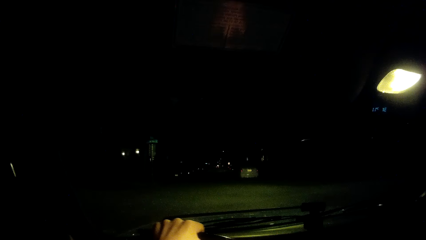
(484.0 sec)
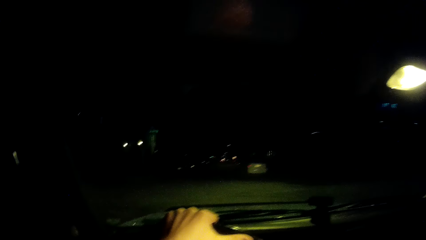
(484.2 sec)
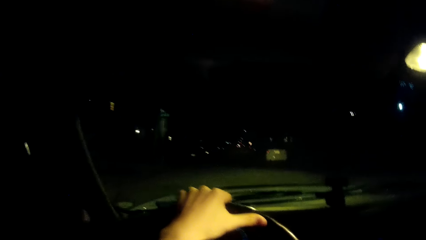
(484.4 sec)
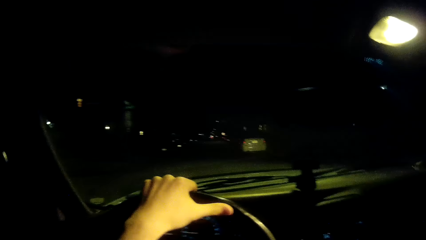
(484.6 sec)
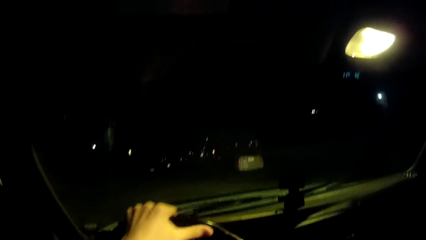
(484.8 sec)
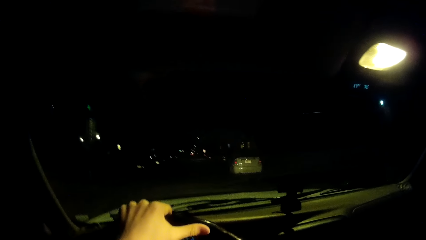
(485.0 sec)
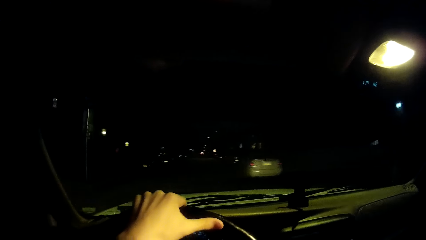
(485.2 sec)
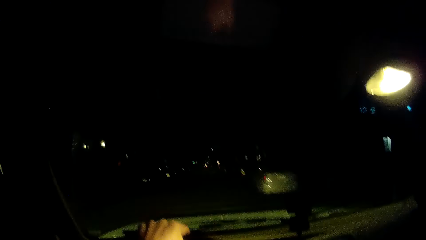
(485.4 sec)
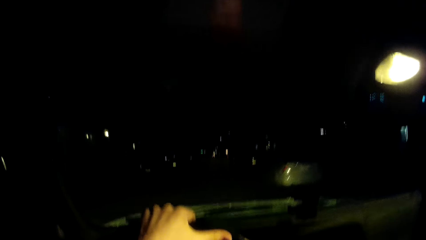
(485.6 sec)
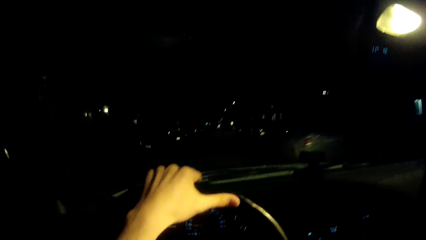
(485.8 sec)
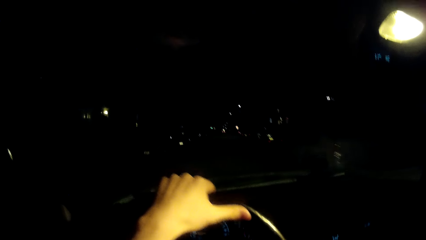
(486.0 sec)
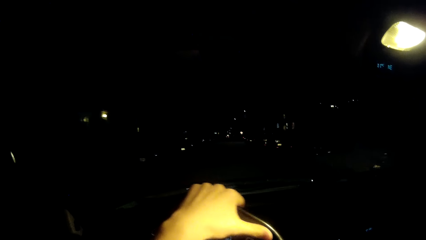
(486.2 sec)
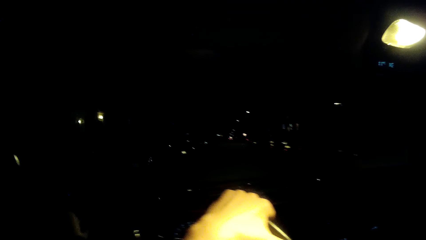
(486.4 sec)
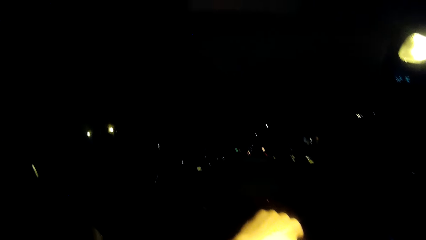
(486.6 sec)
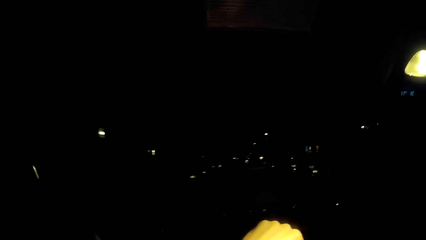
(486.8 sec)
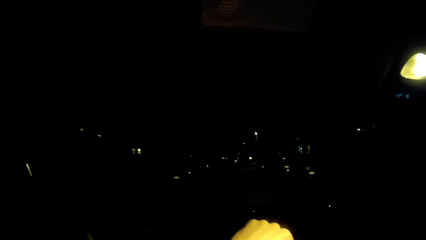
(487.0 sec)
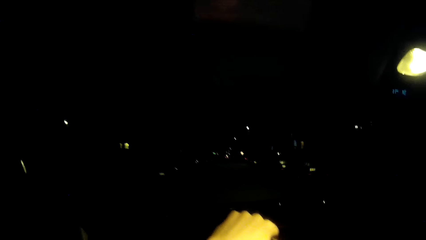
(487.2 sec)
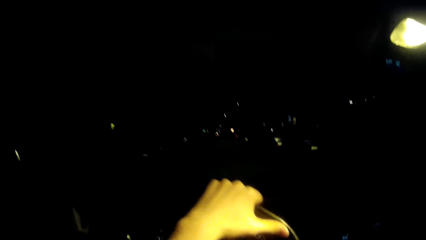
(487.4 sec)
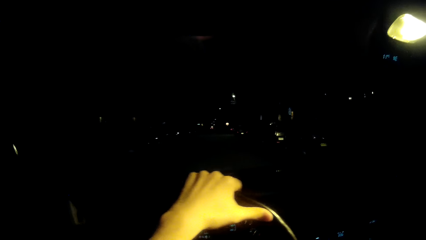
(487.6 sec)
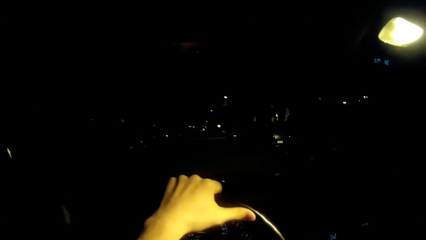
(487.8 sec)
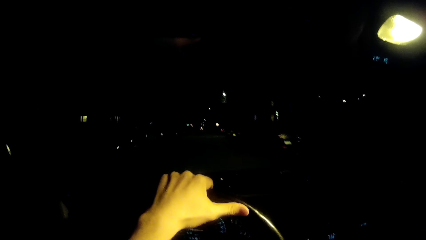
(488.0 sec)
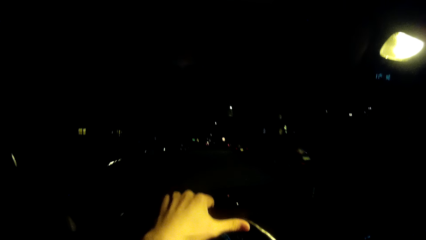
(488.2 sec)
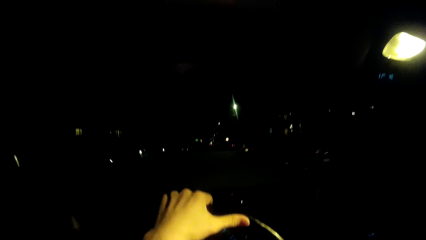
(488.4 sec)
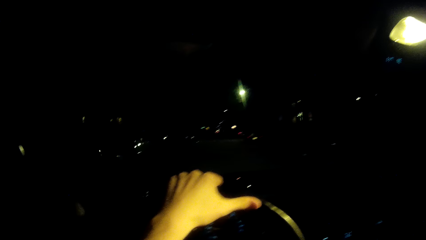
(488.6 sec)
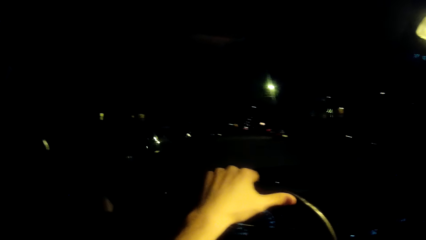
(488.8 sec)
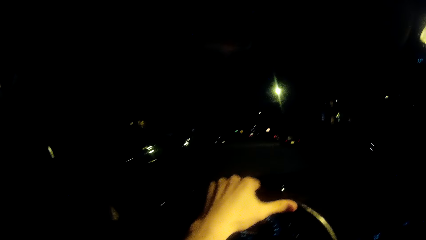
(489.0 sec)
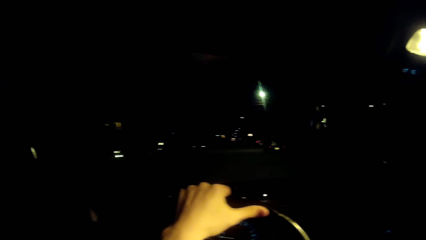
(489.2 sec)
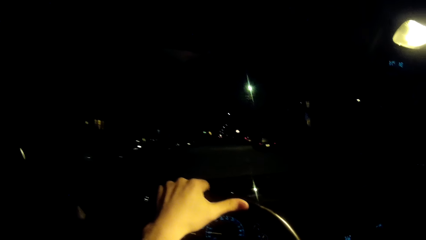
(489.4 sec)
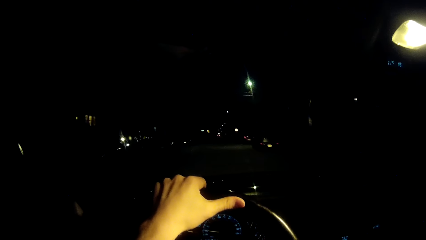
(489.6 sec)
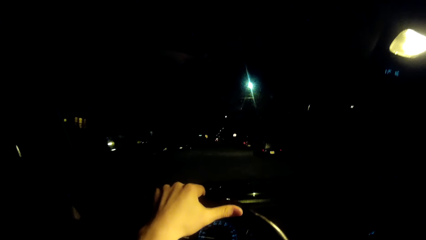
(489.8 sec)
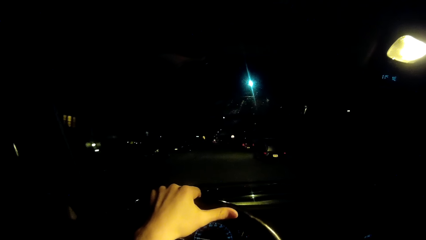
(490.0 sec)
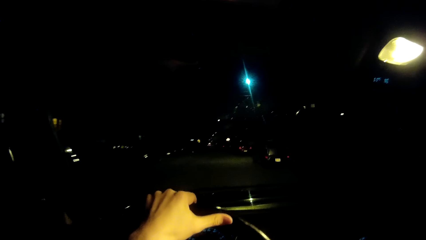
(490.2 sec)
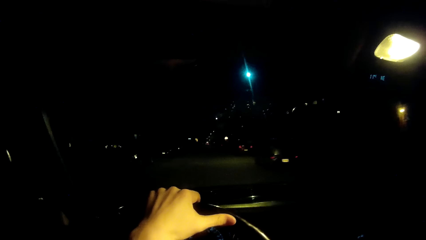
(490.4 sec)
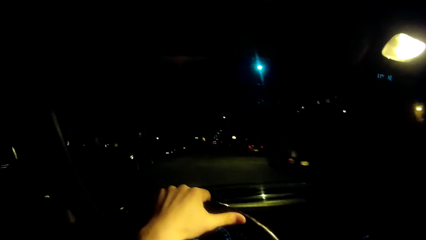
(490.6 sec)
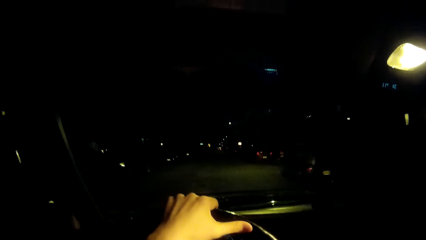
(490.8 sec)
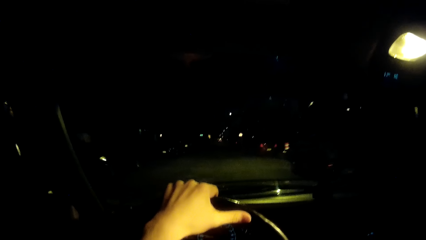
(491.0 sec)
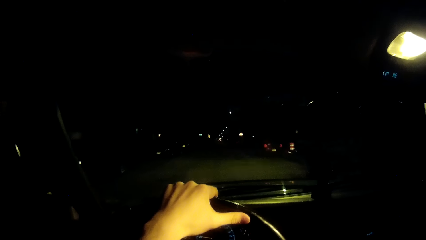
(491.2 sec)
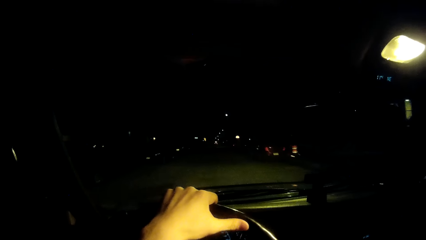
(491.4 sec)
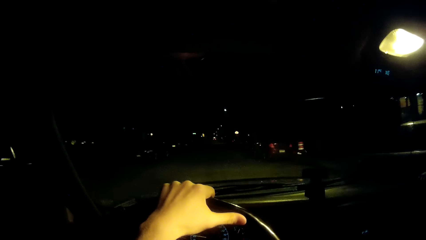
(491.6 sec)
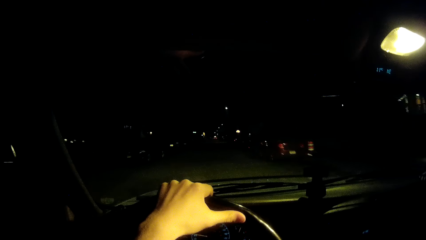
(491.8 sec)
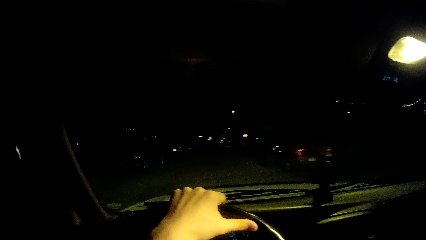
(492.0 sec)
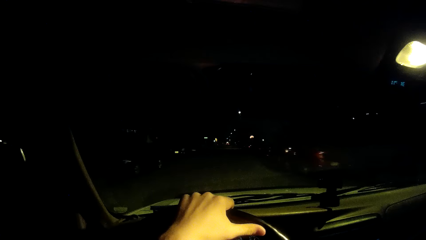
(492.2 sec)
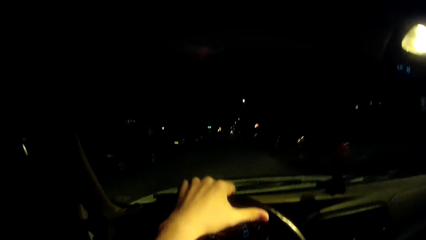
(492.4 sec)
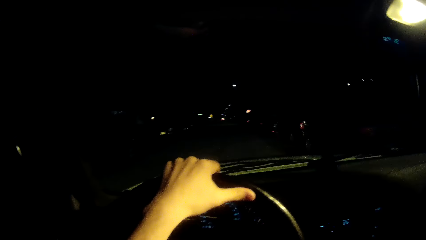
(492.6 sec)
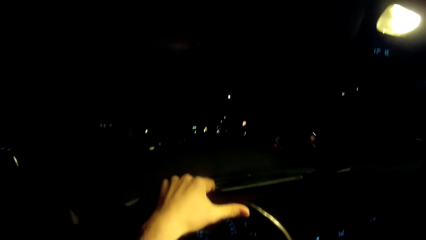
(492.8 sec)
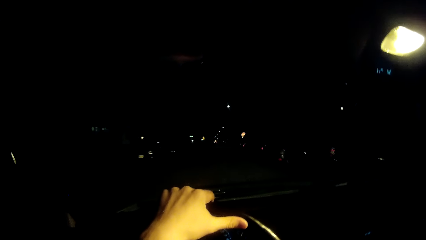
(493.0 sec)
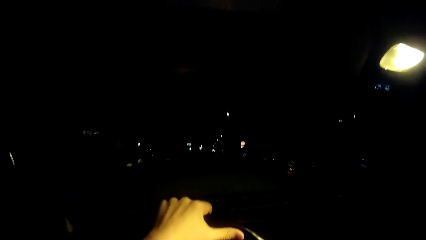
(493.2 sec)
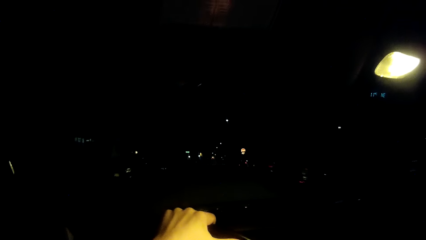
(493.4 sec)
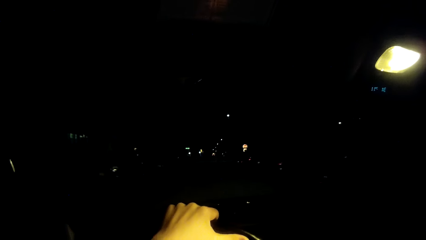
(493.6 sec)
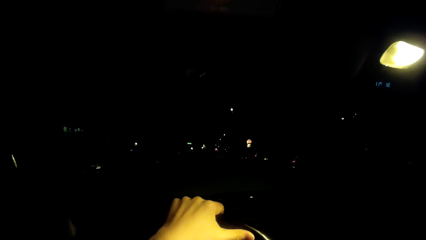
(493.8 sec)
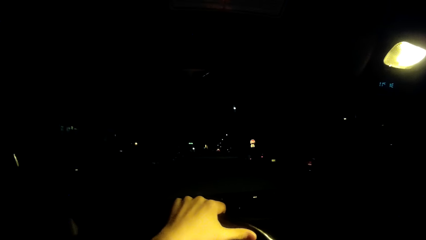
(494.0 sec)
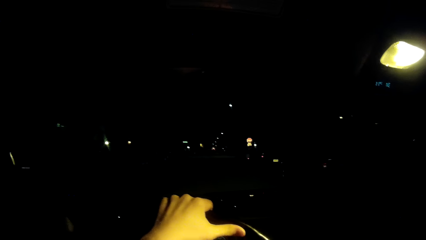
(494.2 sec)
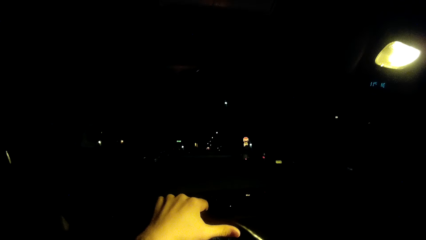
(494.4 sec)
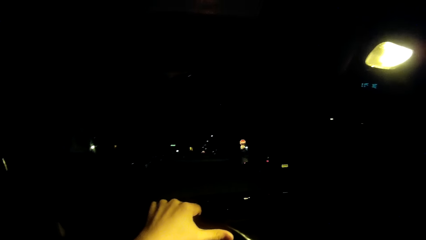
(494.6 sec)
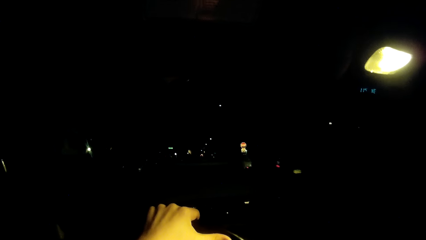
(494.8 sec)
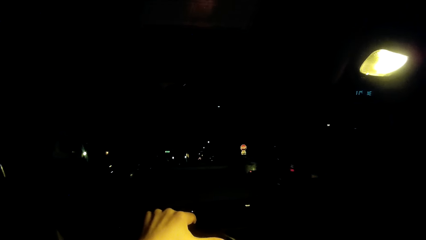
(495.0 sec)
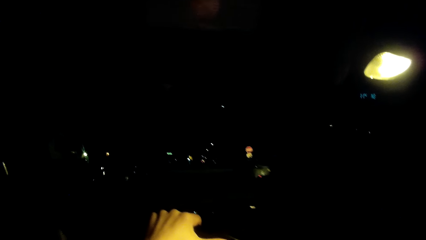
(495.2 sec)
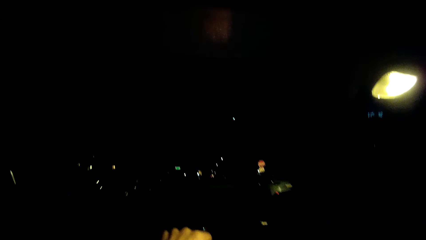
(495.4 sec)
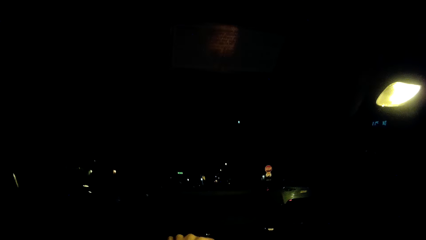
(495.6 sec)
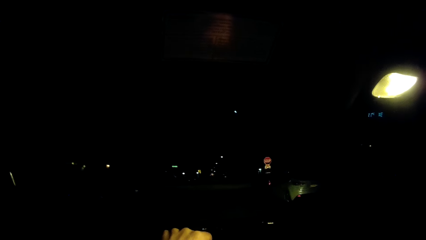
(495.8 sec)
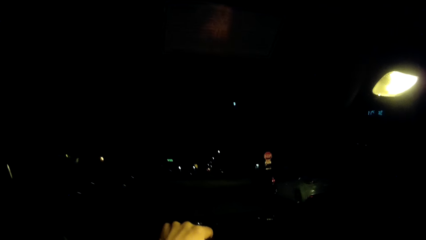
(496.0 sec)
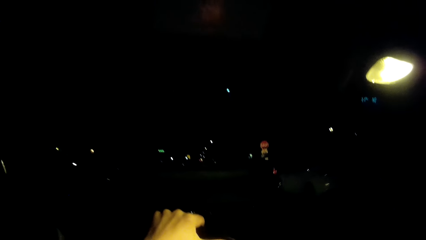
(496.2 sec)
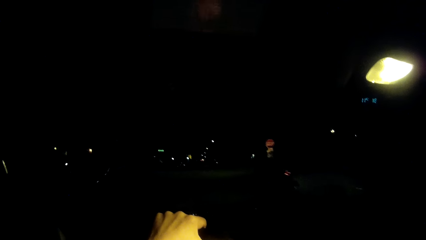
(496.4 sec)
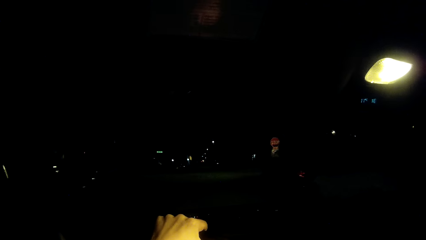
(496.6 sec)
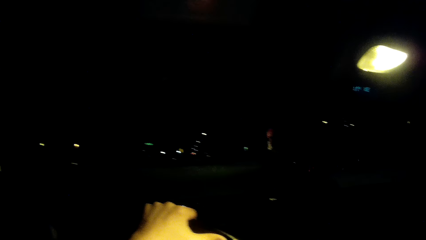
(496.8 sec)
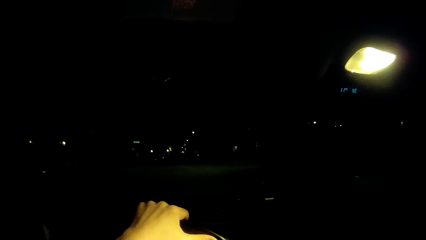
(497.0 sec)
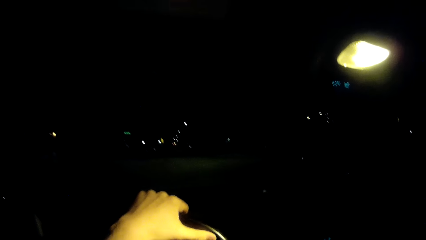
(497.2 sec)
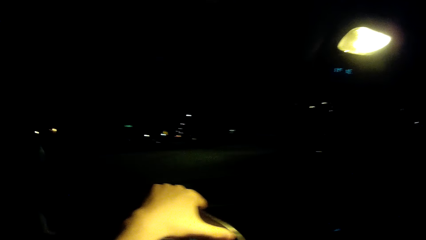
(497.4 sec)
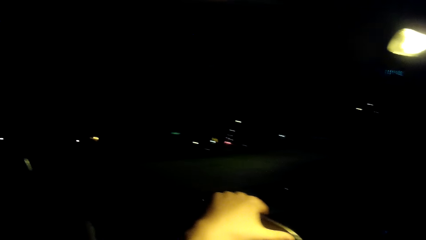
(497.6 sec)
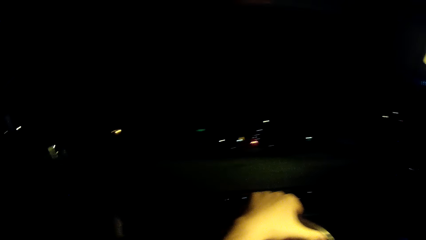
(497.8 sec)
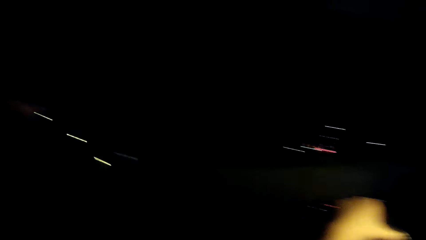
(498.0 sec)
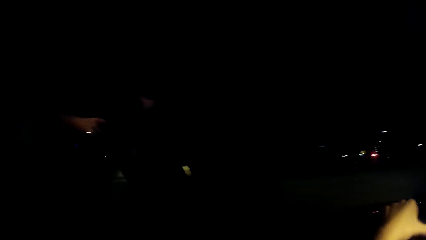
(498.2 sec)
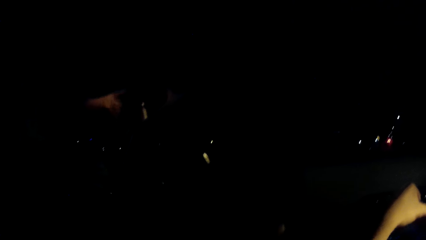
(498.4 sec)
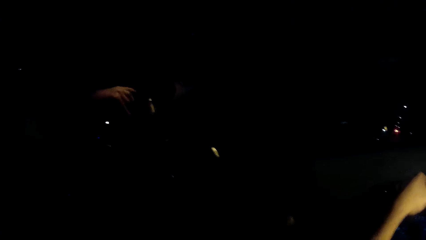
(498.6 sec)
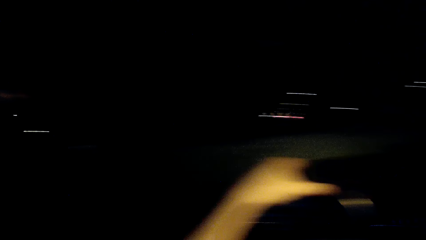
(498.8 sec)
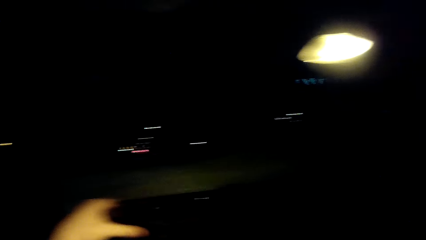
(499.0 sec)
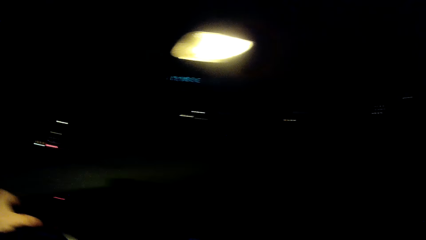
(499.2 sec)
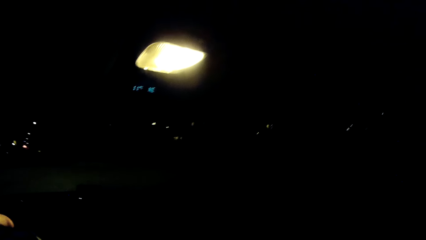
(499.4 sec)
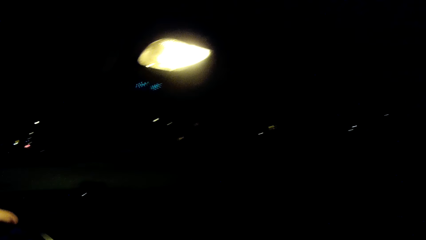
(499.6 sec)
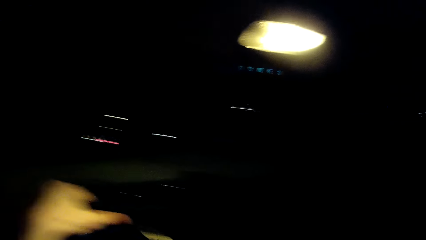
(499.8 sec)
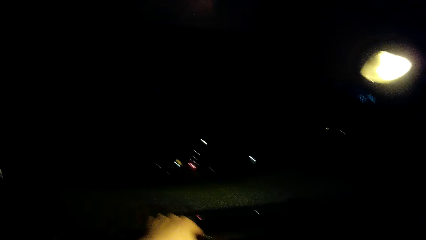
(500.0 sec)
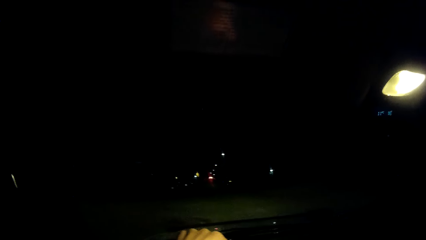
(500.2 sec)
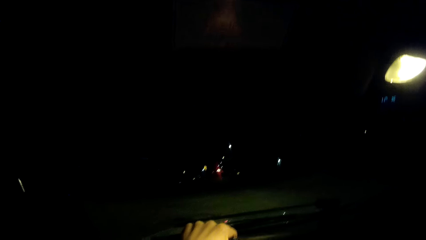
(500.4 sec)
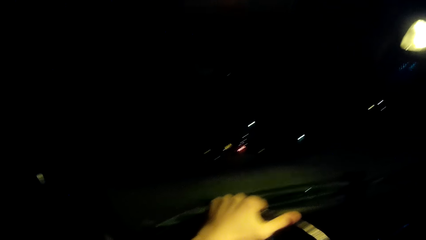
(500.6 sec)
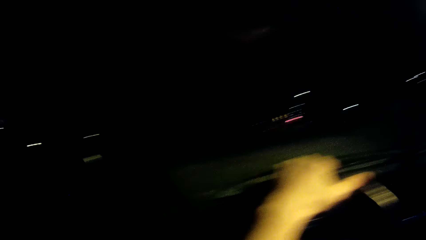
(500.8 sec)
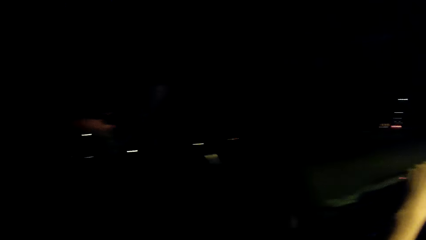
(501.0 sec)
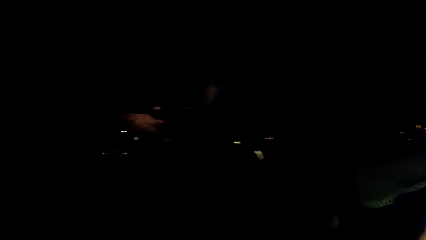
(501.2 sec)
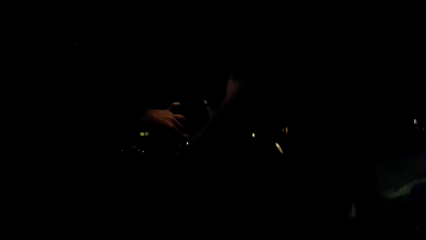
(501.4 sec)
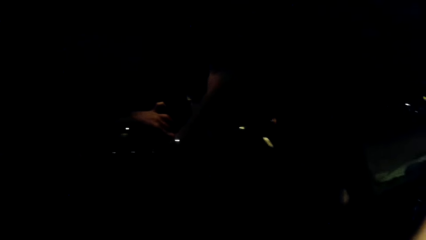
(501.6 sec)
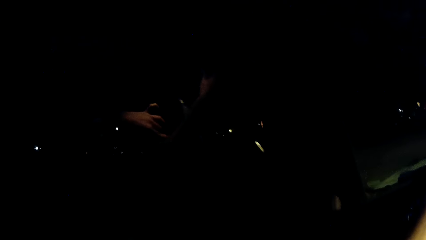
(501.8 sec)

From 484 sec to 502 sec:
The camera wearer drives past another car. They turn the steering wheel. They drive the car. They look around.
